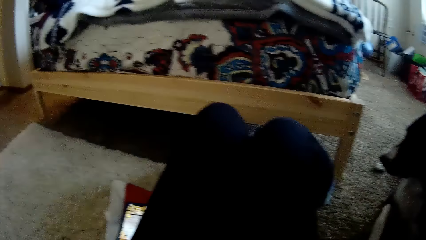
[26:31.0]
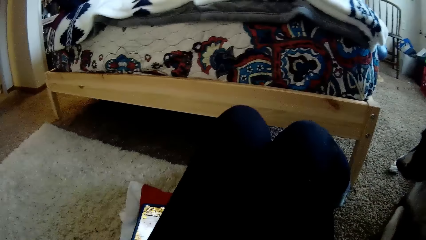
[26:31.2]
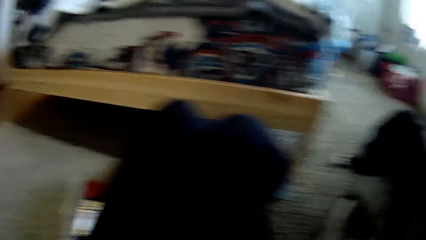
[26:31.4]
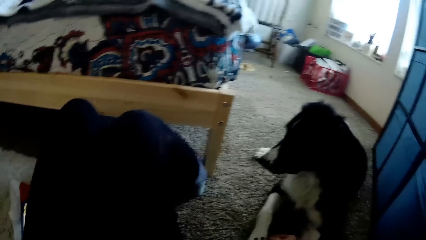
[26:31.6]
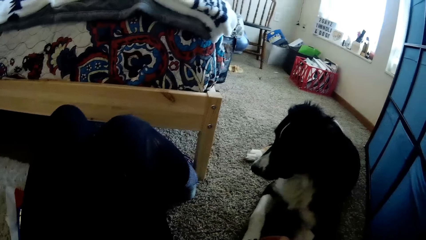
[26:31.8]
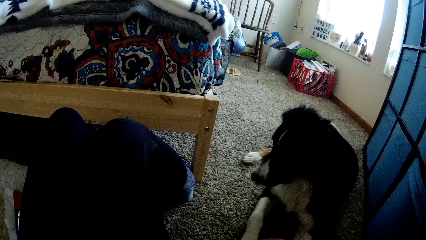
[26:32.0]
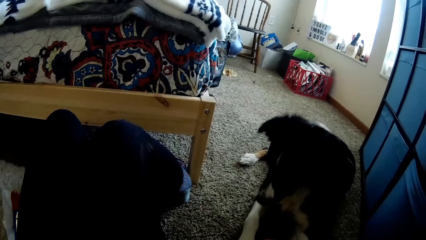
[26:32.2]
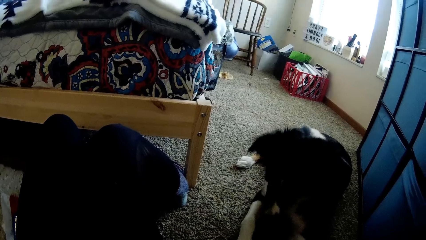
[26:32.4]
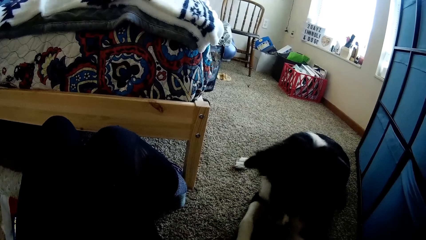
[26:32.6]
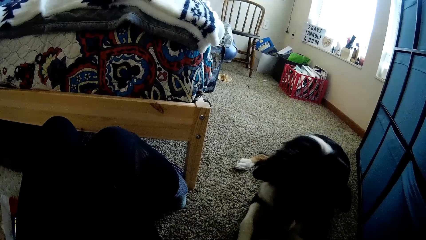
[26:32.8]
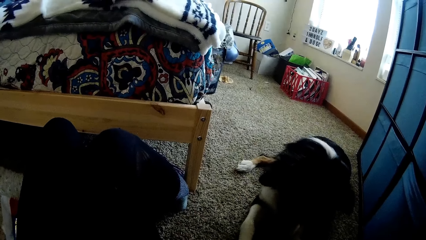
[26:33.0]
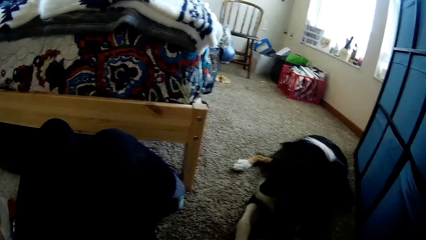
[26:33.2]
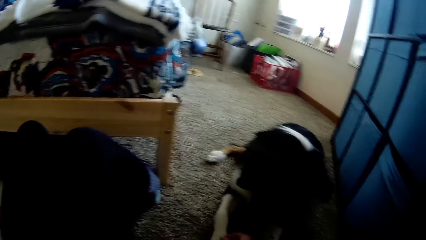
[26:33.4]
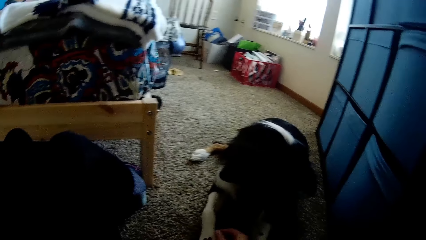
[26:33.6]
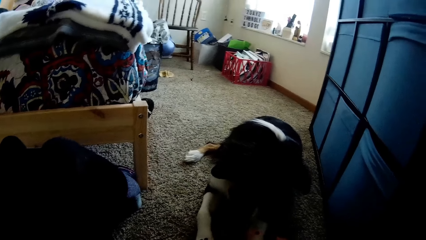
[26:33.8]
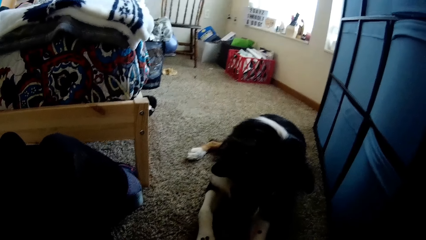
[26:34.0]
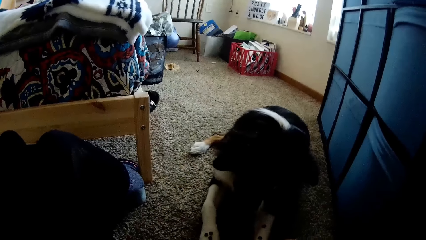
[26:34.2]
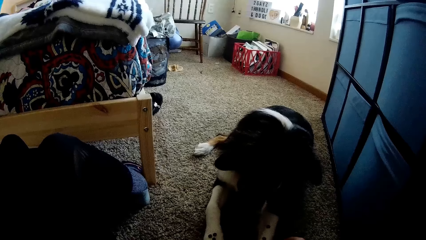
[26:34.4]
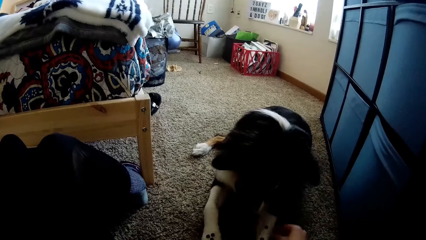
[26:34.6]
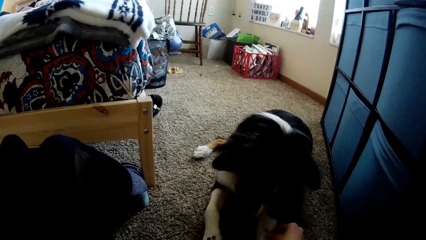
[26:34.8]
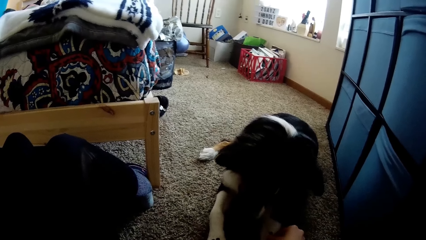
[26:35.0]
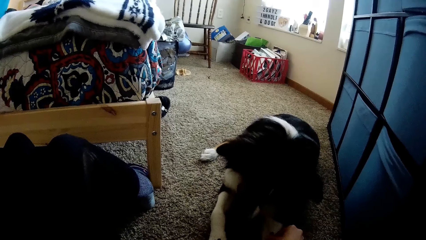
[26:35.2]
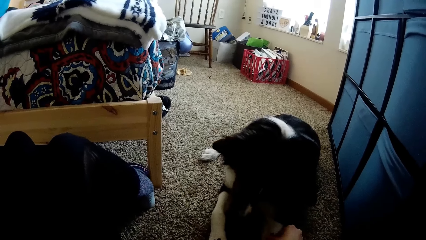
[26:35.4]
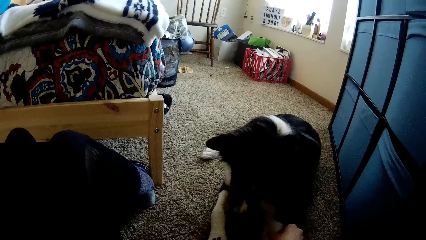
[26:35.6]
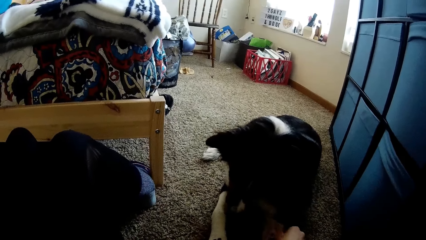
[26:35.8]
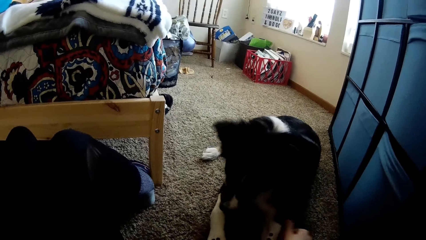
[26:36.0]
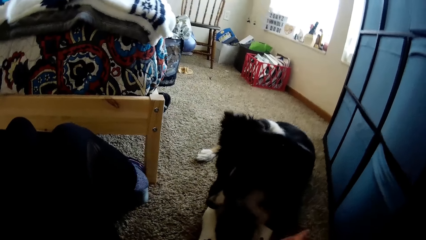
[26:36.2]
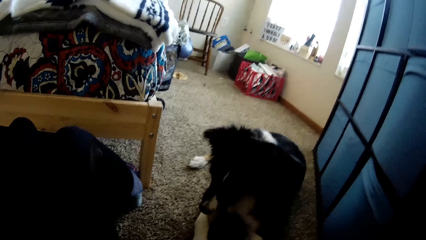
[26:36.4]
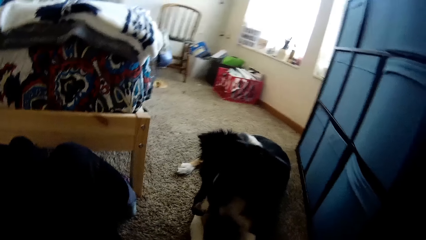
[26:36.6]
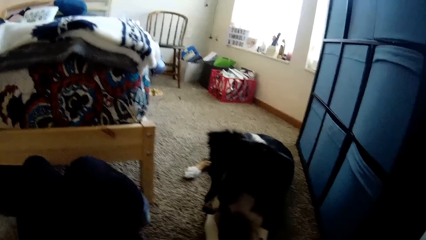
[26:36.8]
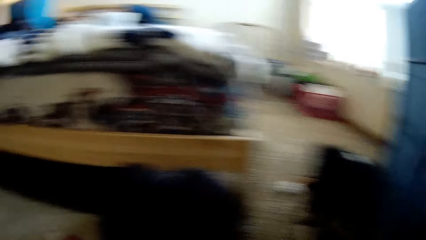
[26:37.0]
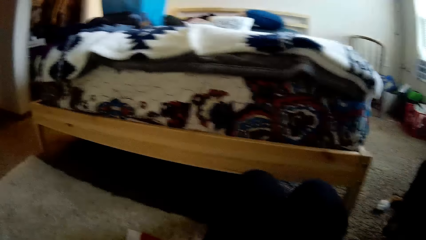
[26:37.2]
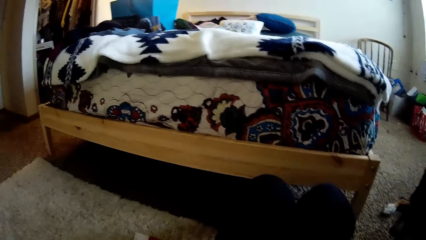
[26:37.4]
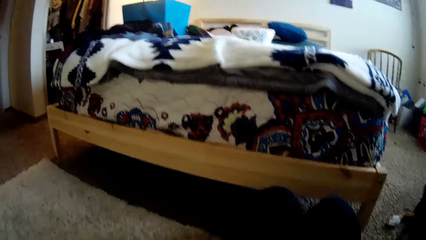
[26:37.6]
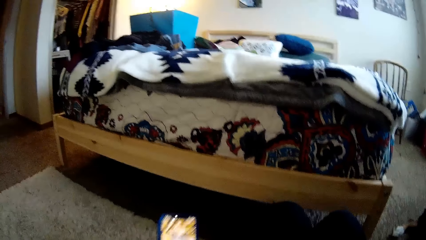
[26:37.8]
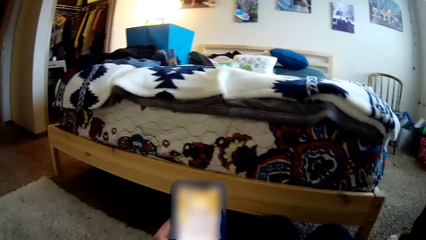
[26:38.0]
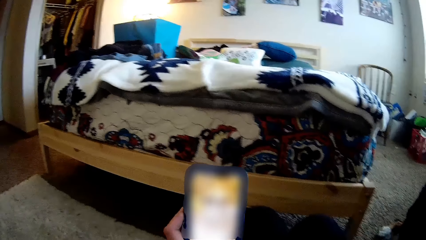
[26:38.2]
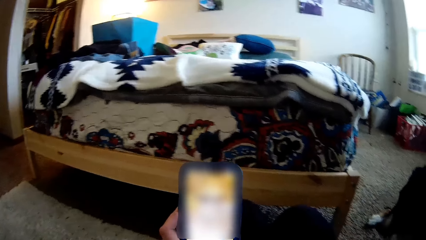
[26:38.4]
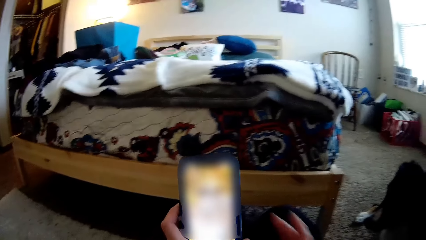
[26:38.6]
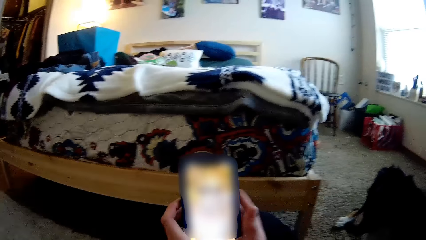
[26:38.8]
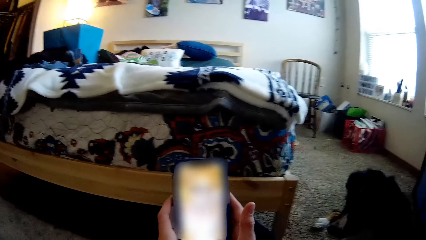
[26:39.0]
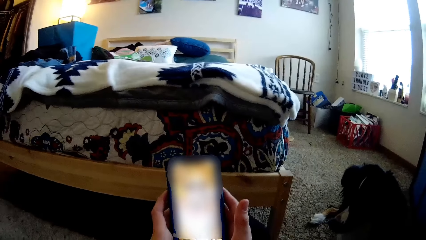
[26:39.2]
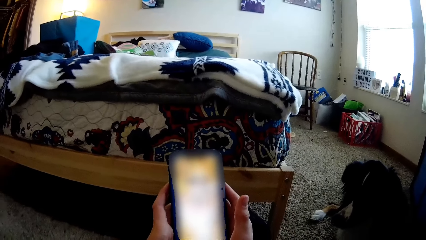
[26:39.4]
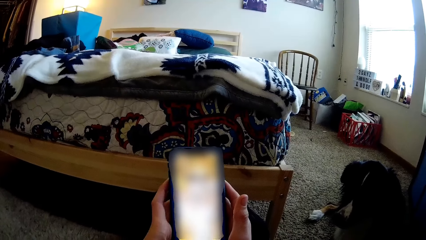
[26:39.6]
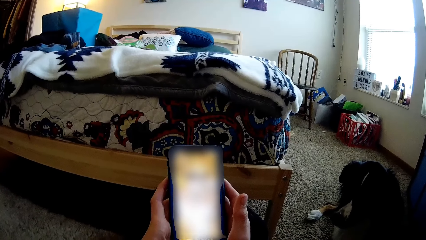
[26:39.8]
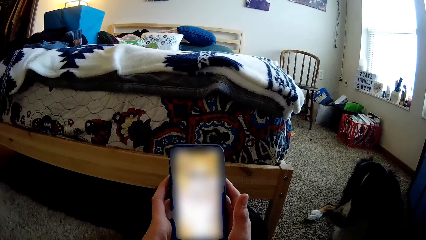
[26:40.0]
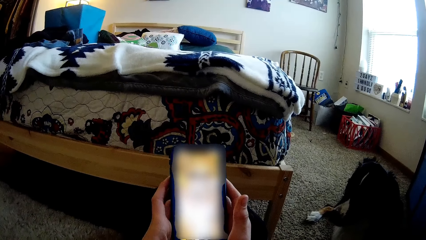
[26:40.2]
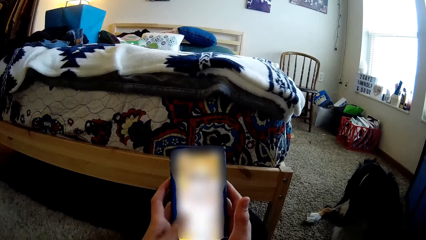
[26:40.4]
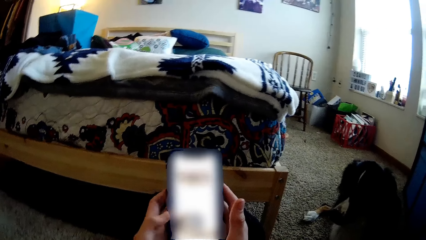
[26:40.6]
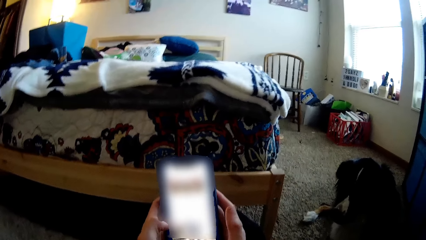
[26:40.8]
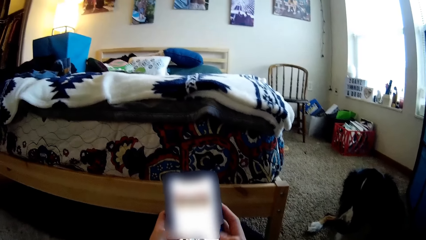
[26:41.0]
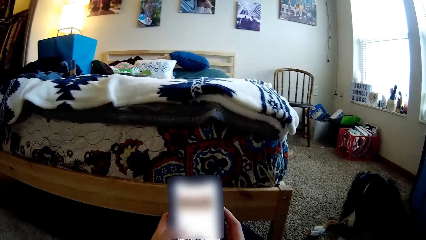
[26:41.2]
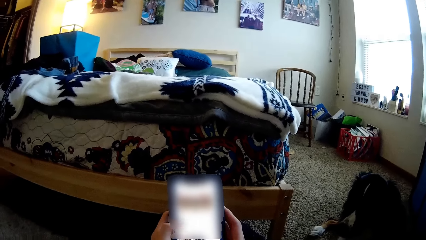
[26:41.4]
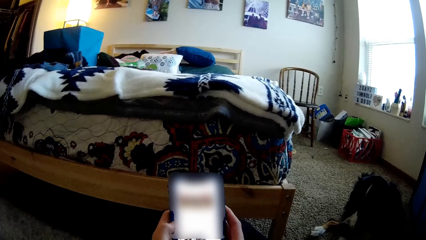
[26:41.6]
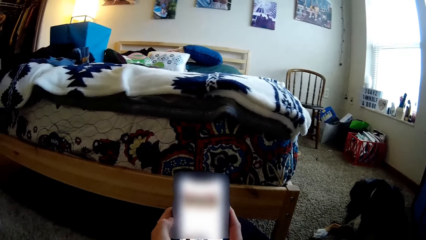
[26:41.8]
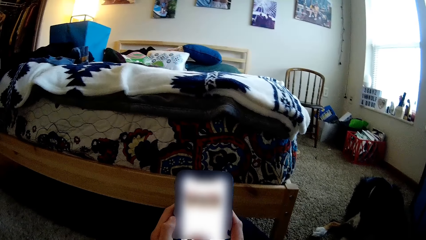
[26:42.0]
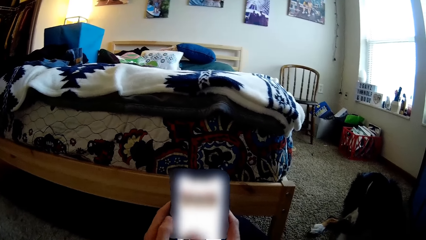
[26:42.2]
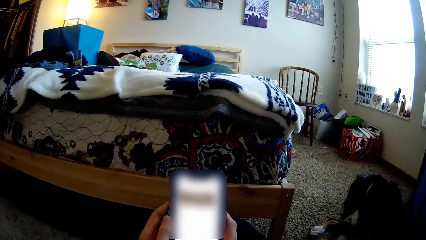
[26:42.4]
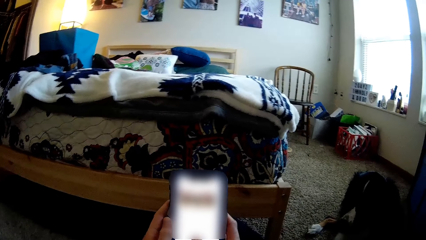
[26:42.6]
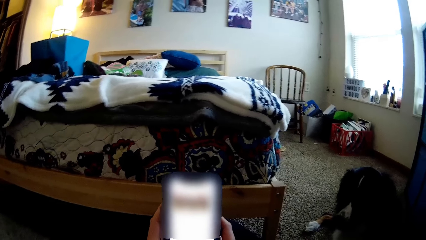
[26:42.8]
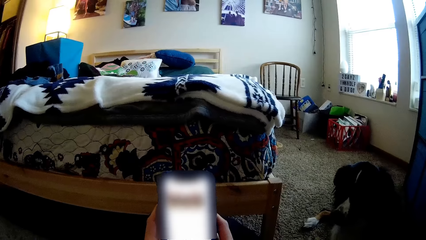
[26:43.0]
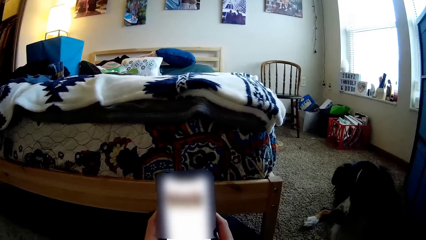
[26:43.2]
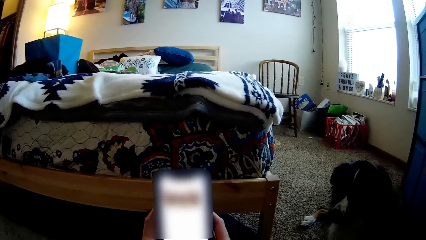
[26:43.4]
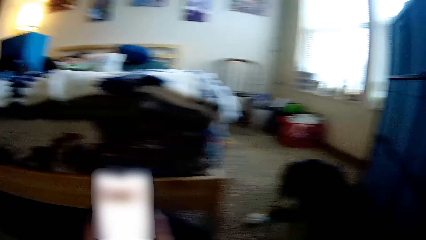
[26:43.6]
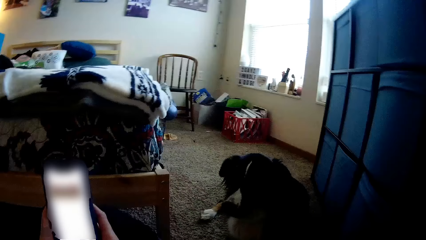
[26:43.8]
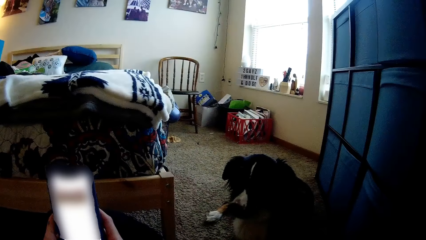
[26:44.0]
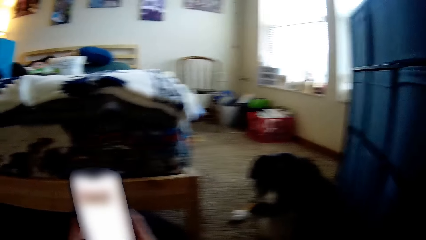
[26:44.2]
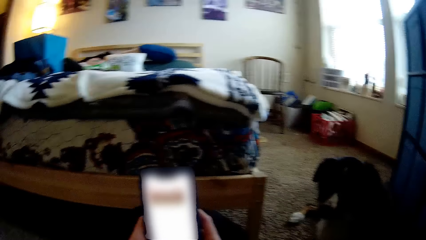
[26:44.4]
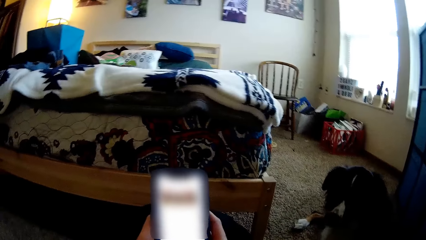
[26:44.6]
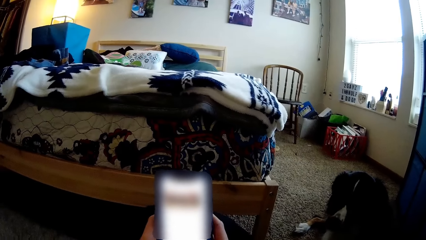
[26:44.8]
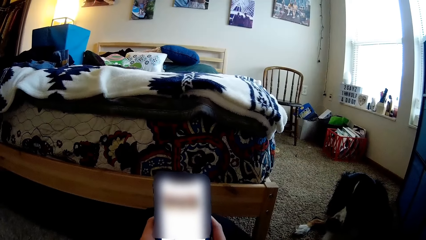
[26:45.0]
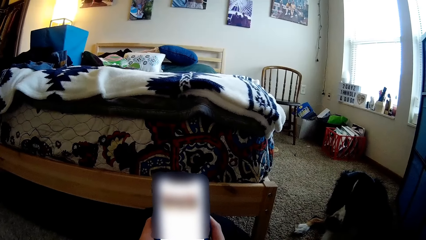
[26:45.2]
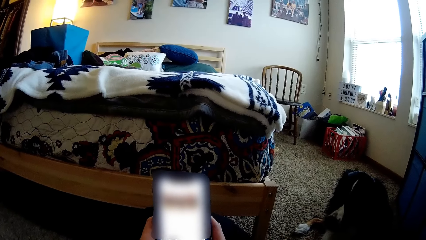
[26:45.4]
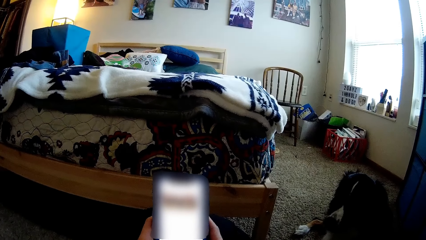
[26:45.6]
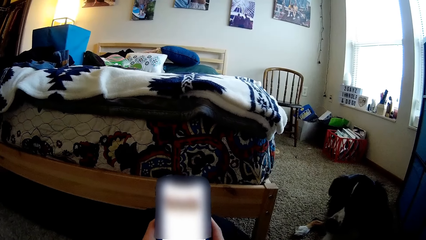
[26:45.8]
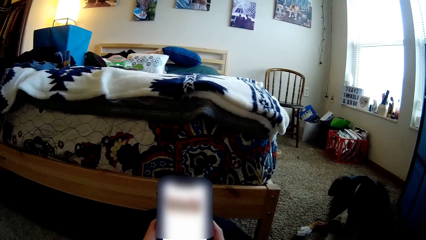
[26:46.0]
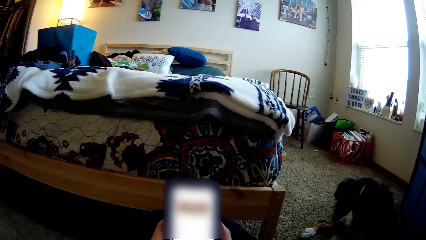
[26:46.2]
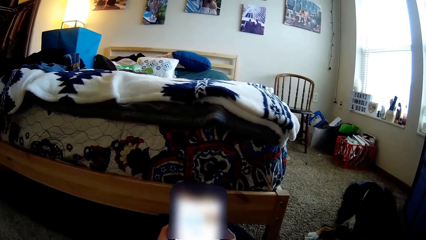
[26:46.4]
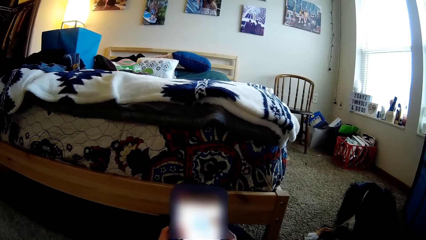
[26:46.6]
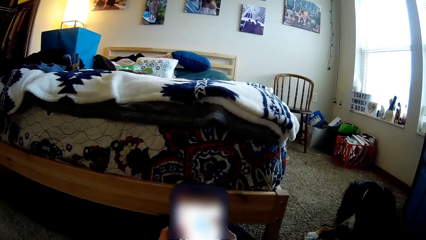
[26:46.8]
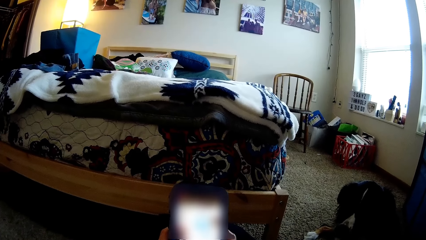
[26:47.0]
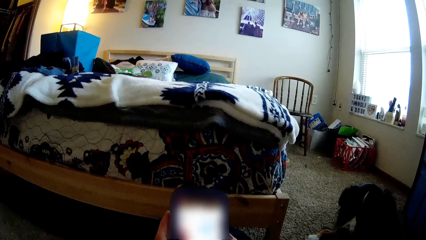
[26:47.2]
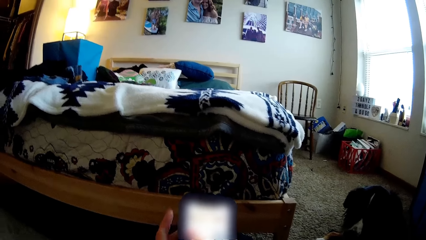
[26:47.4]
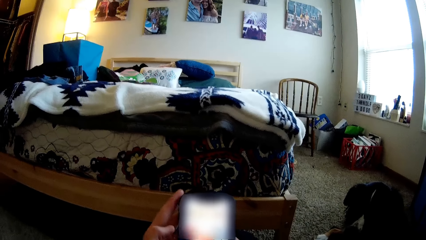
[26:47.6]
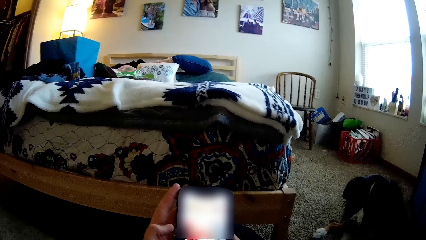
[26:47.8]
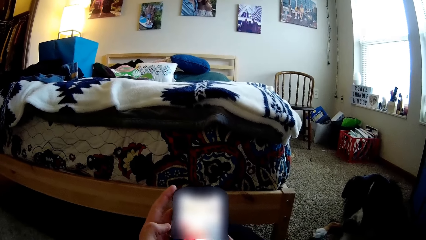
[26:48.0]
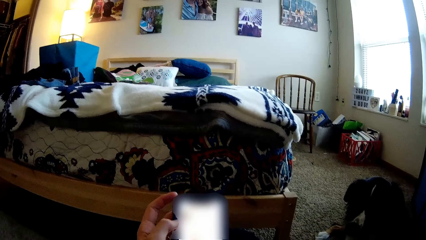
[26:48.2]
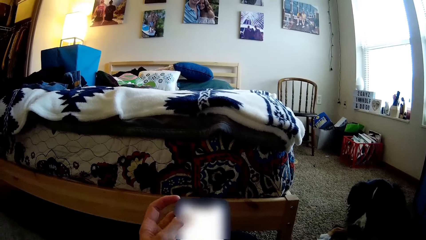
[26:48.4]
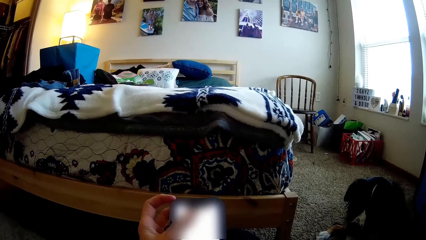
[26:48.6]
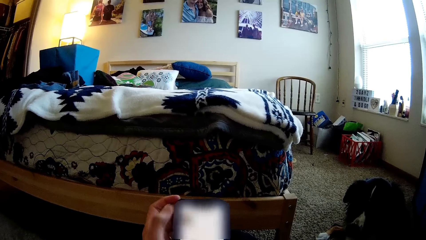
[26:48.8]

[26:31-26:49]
The camera wearer looks around. She looks at the dog. She looks at the leg. She looks around. She picks up the phone with her left hand. She holds the phone with both hands. She operates the phone with both hands. She looks at the phone. She scrolls the phone with the left thumb. She looks around. She looks at the phone. She scrolls the phone.
